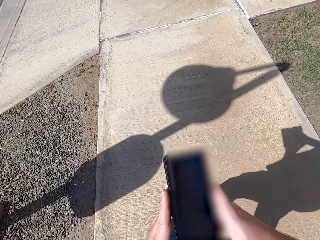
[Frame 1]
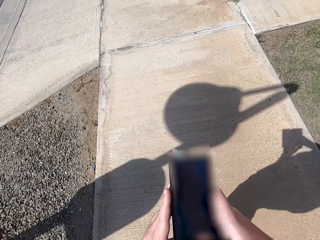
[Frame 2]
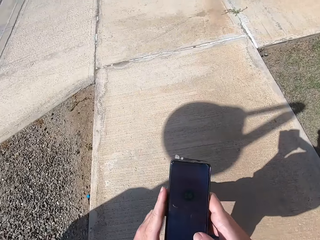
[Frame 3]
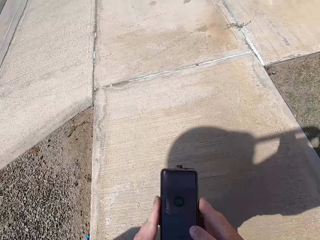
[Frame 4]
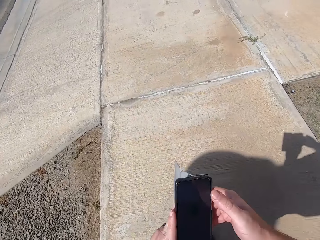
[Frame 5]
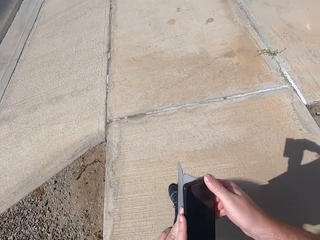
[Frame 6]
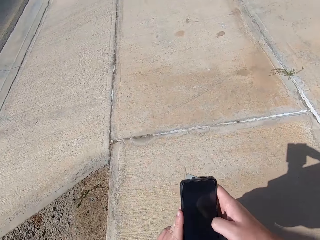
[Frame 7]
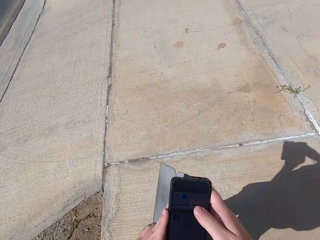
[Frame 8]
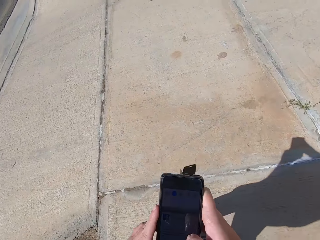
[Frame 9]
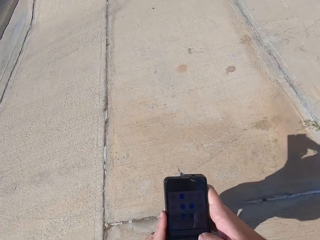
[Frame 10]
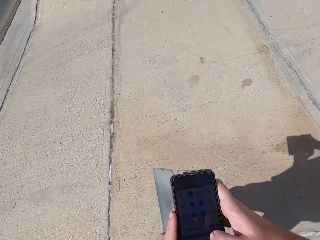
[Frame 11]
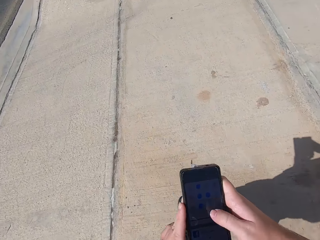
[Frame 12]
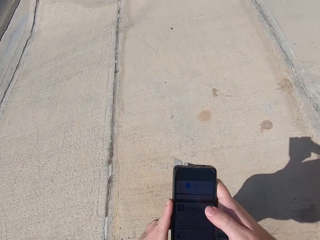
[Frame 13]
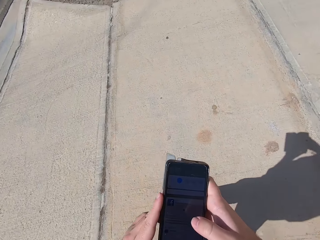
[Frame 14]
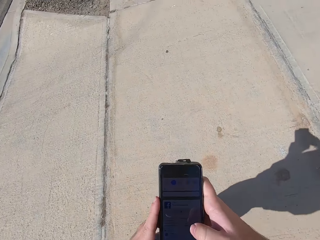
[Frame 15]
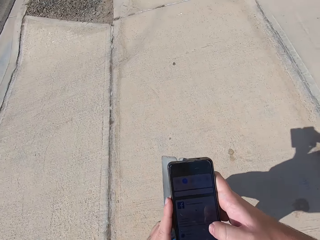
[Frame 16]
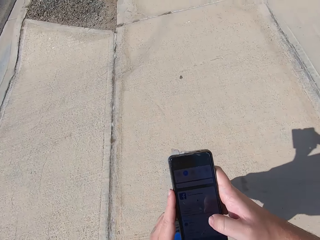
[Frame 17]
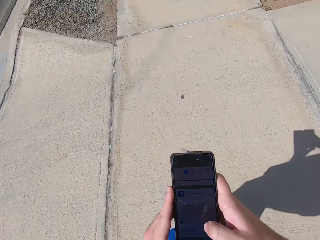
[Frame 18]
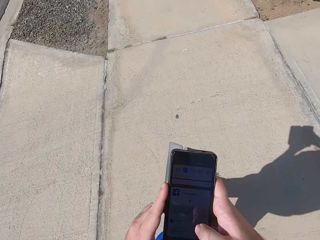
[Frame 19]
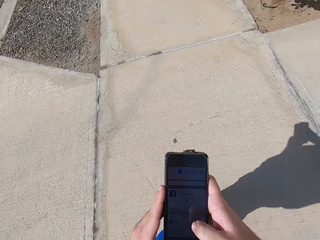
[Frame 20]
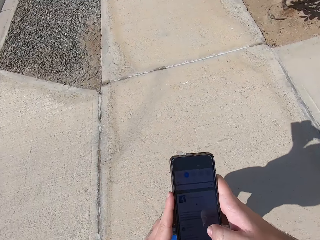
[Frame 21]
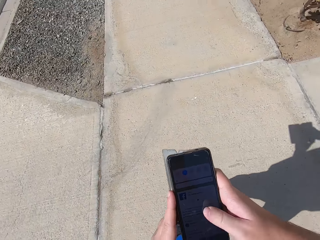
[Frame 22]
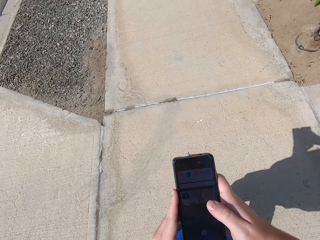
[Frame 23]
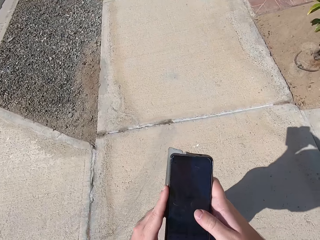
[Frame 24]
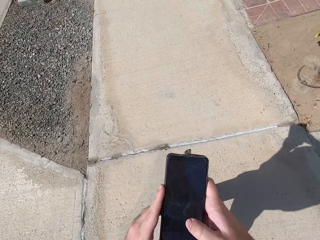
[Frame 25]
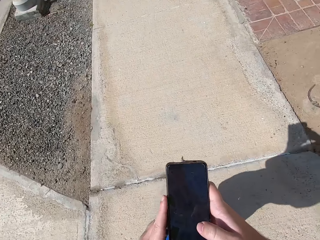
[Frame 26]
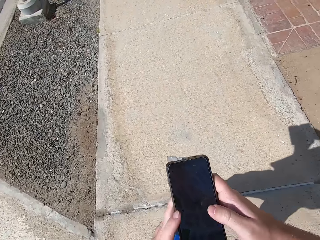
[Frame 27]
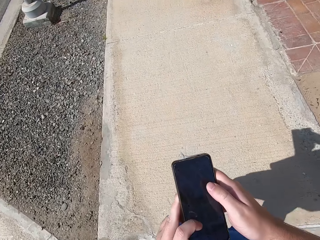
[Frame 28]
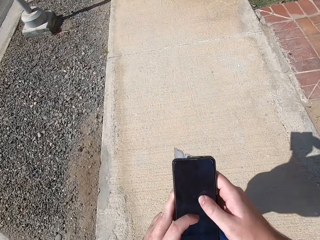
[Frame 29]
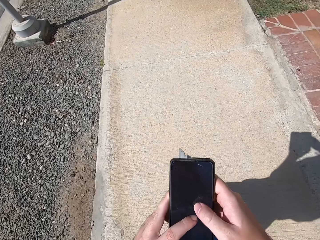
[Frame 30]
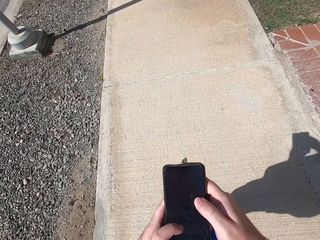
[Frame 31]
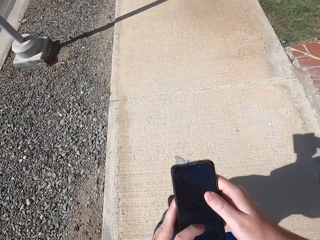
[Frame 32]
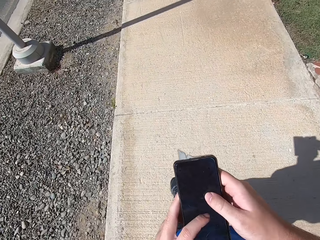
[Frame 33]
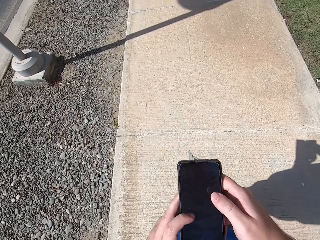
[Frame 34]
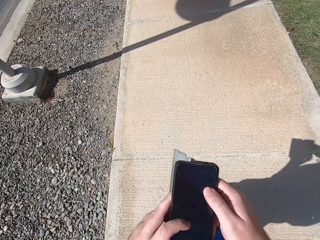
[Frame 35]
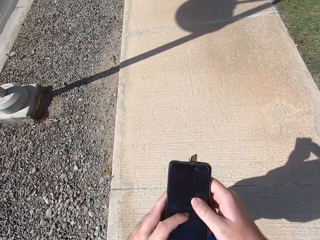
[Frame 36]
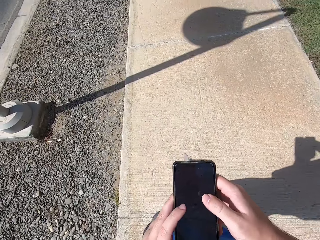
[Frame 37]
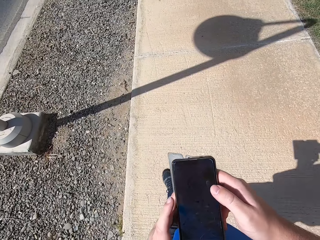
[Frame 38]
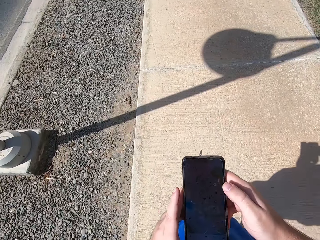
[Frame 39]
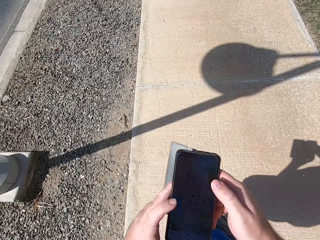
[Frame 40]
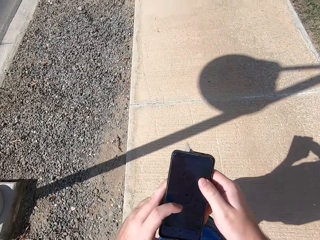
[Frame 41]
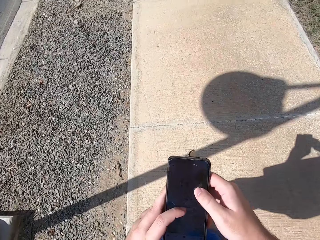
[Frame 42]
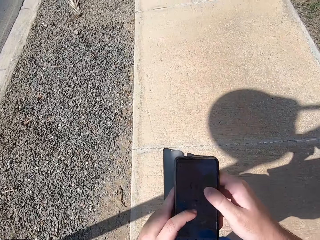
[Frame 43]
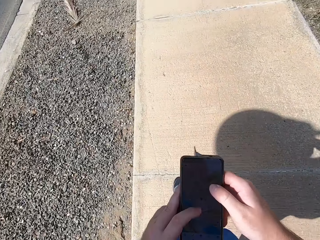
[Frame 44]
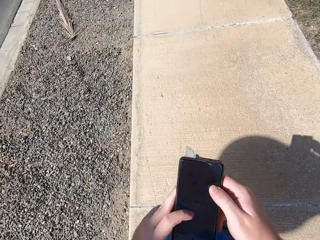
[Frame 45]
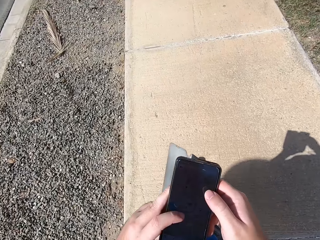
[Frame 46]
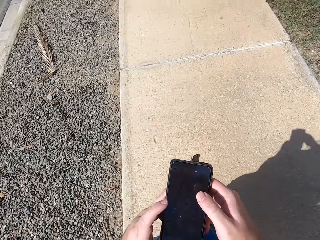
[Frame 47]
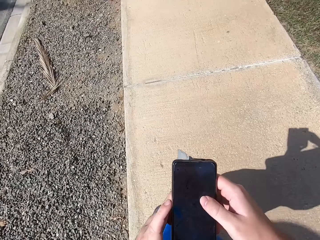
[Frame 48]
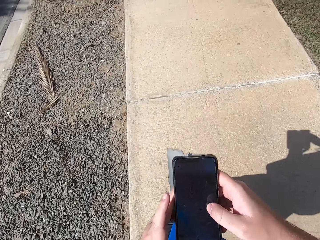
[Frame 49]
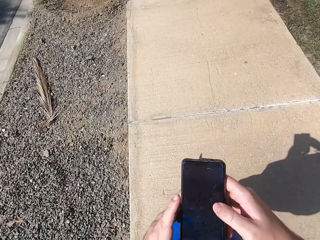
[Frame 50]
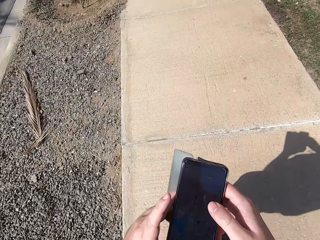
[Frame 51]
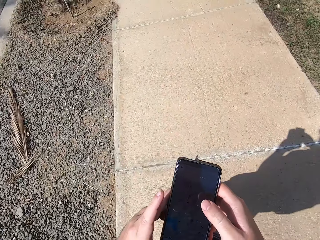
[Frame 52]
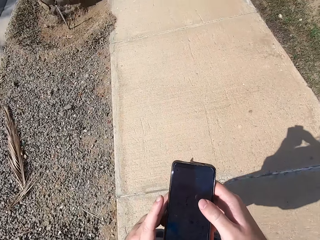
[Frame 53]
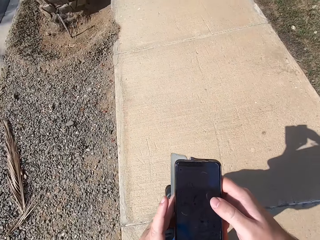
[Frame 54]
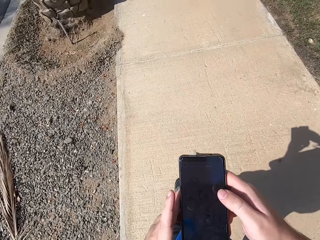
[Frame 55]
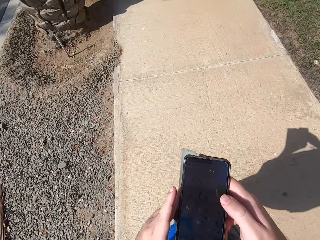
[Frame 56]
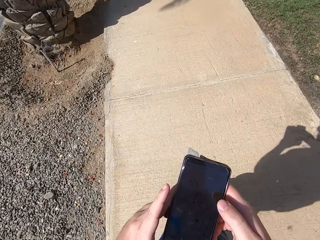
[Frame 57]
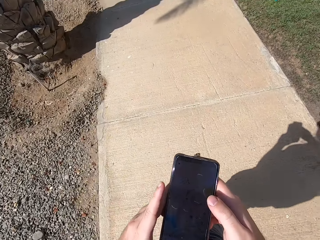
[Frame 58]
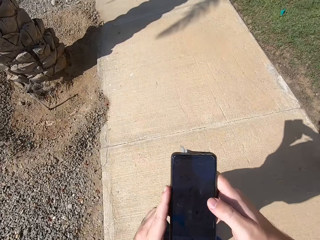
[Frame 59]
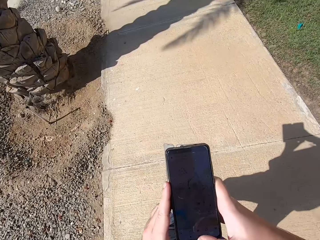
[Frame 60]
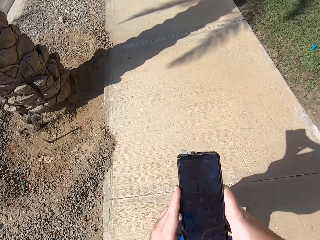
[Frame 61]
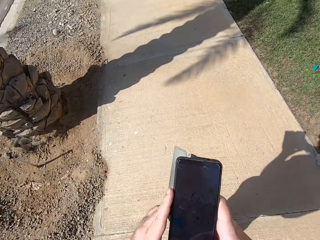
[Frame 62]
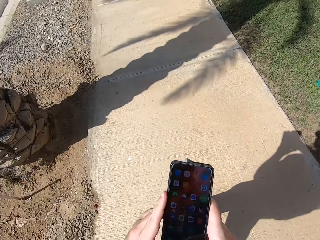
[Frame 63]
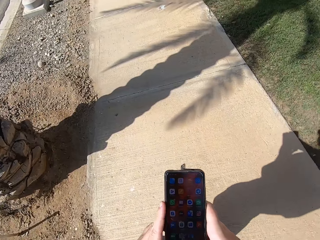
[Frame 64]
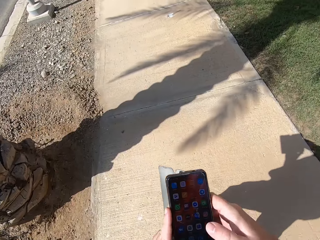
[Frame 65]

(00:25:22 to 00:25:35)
The camera wearer operates the phone with the right hand. They look at the phone.

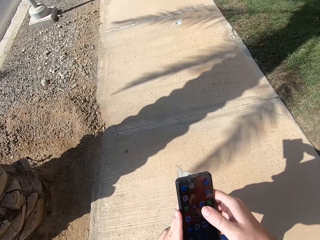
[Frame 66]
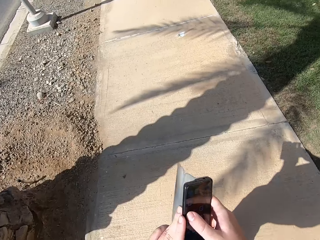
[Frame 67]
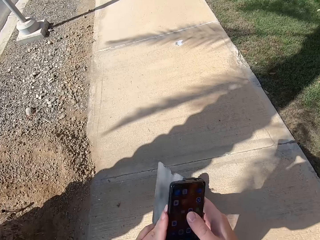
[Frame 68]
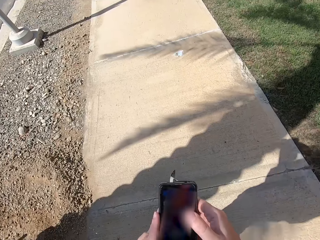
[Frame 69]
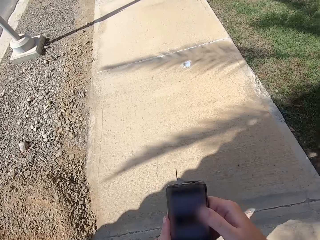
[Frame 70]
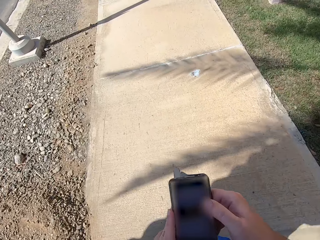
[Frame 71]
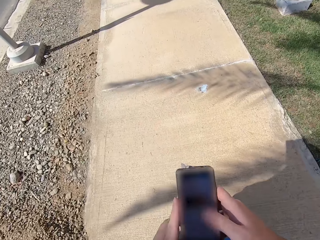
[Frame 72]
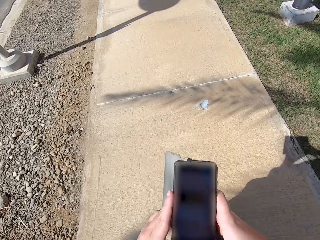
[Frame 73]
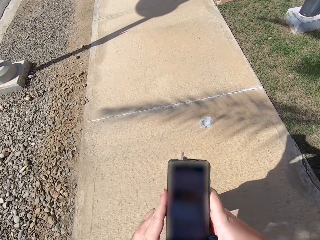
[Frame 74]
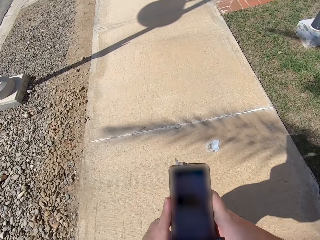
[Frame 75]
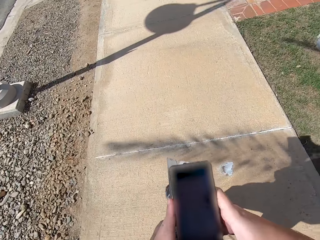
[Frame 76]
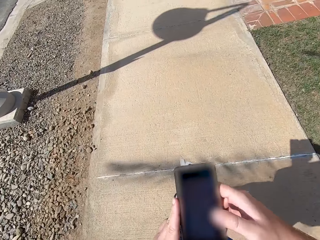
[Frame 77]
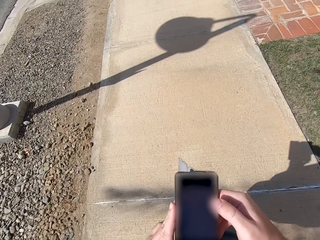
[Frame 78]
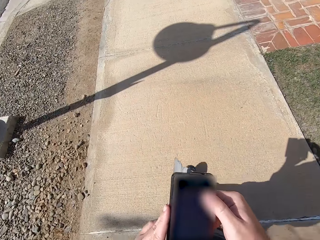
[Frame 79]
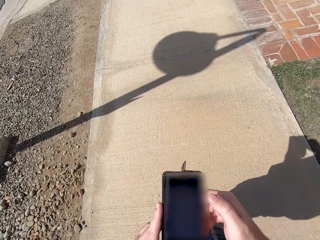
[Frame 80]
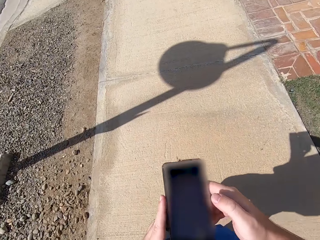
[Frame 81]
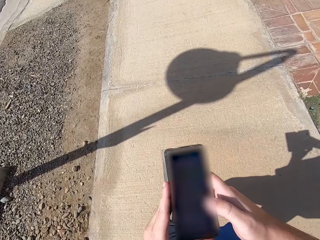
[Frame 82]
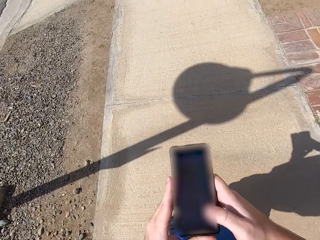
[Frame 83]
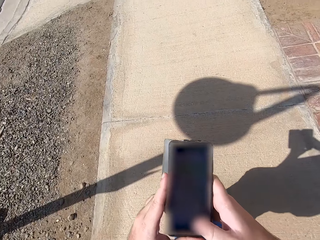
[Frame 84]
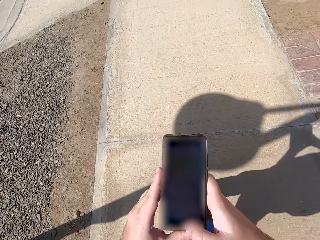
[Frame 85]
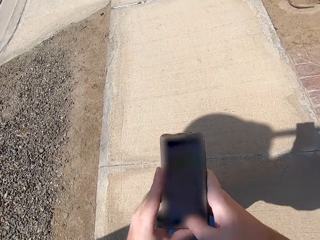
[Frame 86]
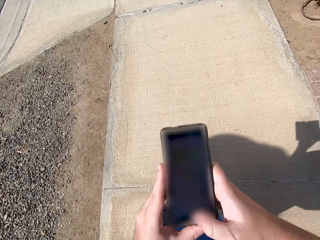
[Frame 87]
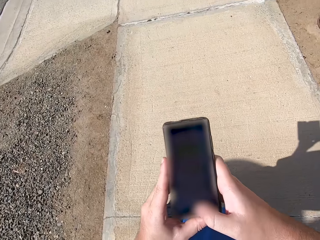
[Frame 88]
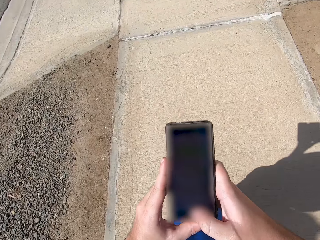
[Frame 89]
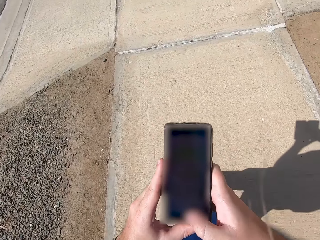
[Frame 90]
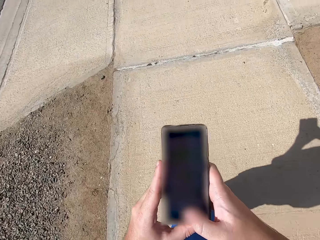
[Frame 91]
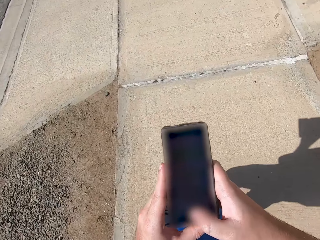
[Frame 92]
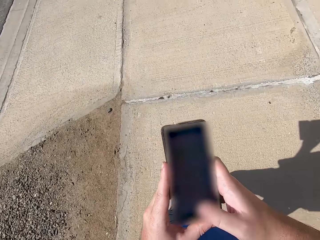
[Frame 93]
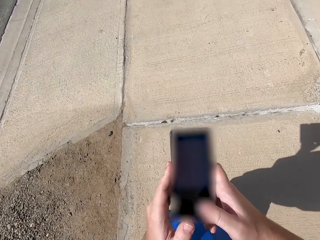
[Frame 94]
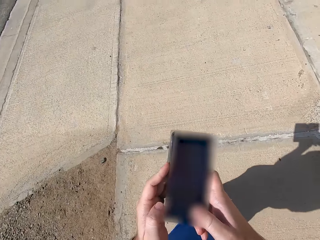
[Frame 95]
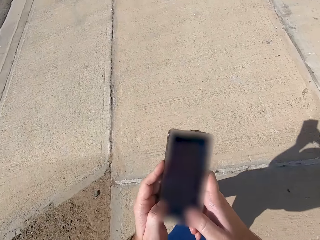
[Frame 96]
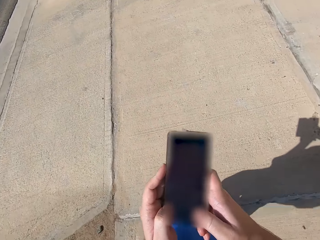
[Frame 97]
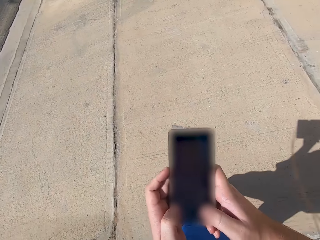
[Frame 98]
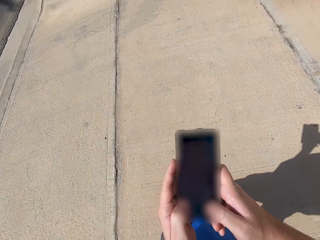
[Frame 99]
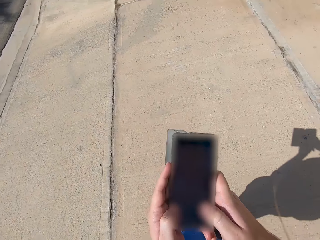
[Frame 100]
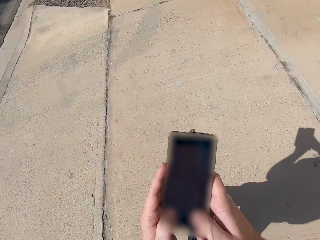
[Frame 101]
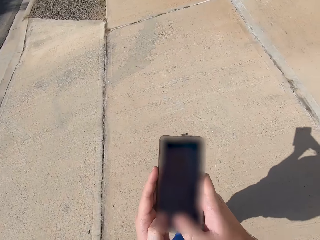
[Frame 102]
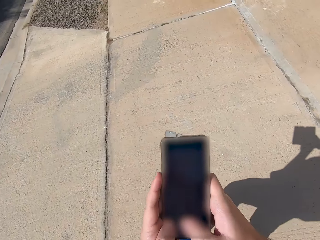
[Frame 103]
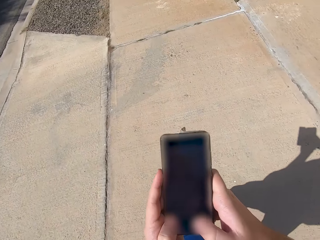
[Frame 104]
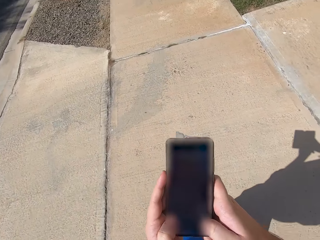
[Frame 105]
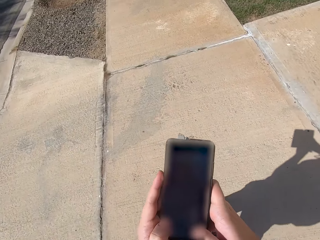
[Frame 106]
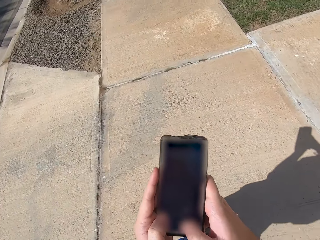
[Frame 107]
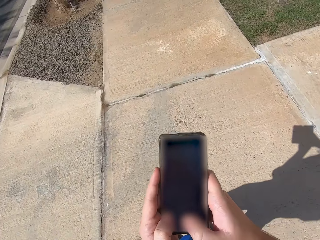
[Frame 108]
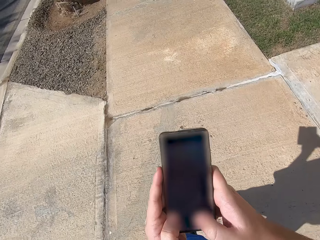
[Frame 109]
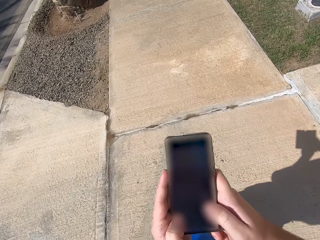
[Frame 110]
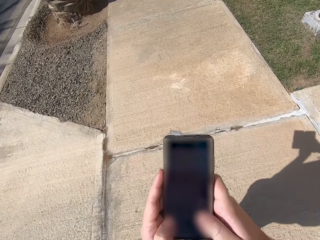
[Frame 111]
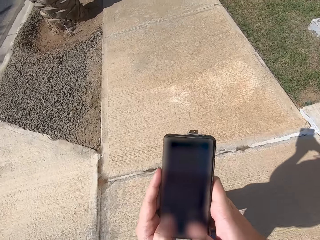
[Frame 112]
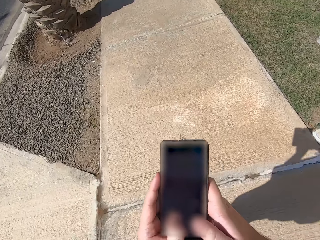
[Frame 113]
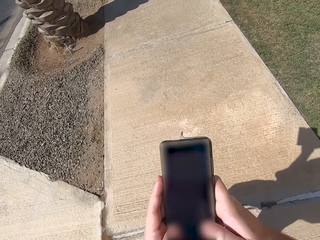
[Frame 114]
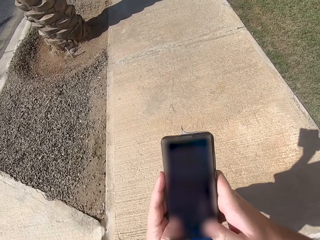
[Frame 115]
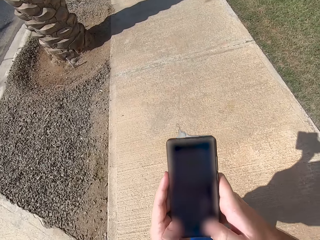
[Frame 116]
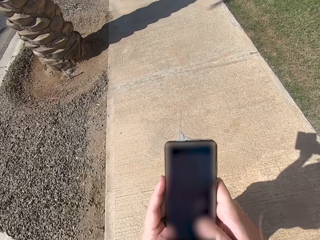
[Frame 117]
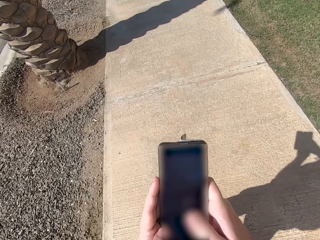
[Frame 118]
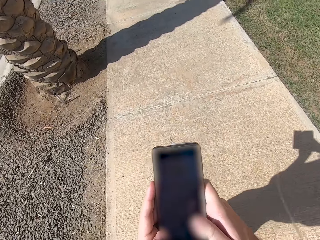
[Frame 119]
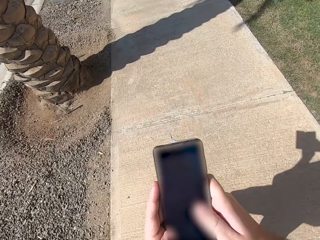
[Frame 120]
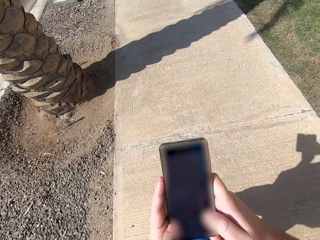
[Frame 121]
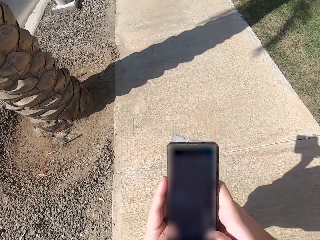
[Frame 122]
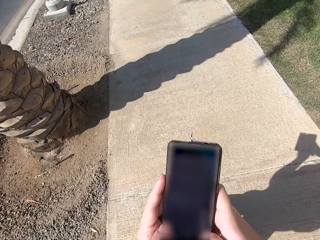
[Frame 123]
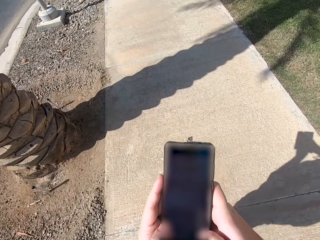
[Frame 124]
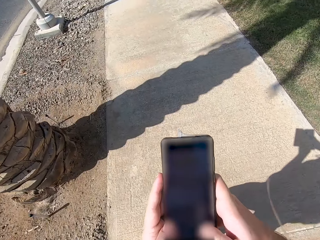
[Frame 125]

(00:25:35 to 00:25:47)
The camera wearer operates the phone with the right hand. They look at the phone.
